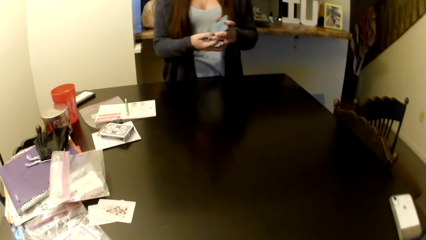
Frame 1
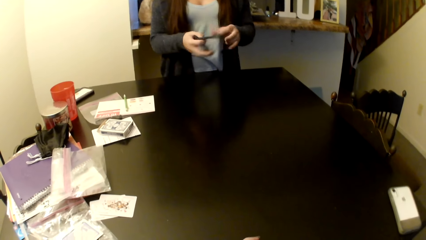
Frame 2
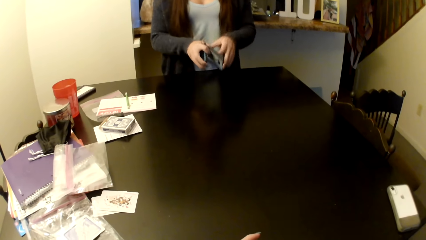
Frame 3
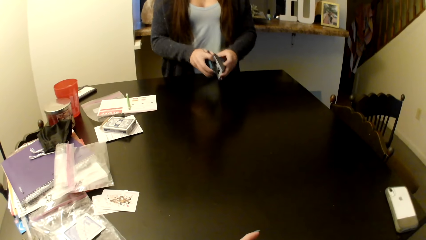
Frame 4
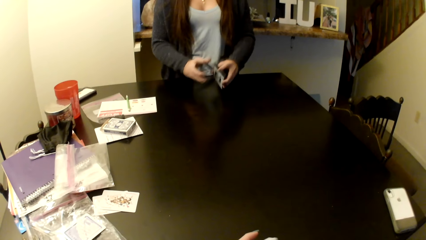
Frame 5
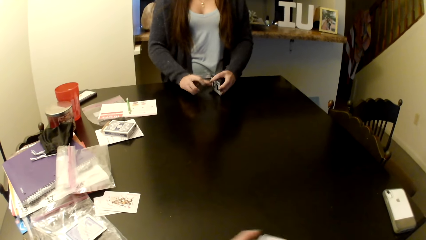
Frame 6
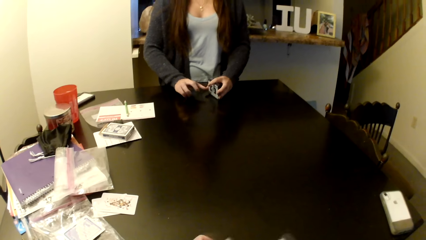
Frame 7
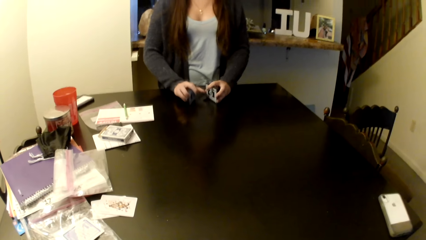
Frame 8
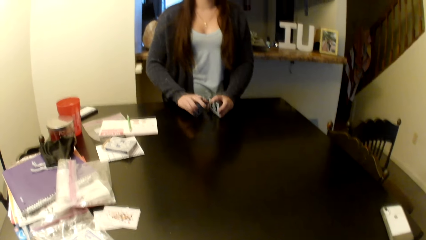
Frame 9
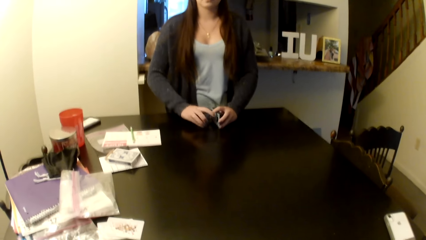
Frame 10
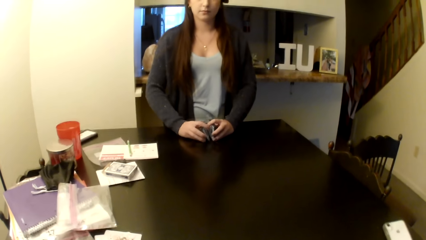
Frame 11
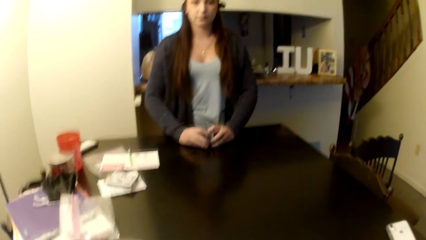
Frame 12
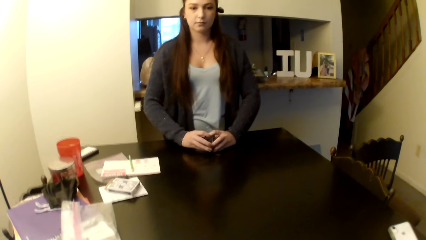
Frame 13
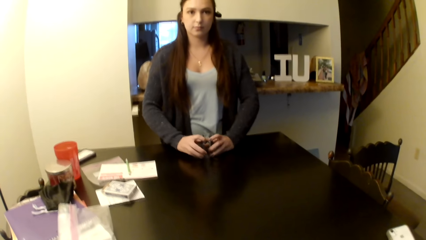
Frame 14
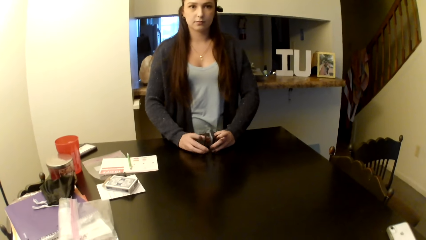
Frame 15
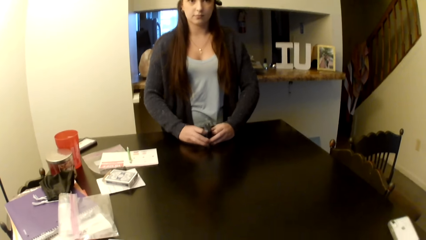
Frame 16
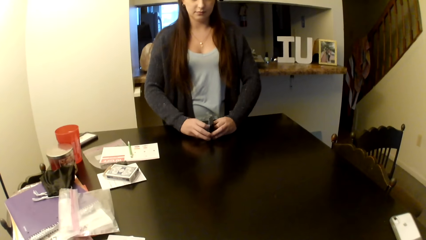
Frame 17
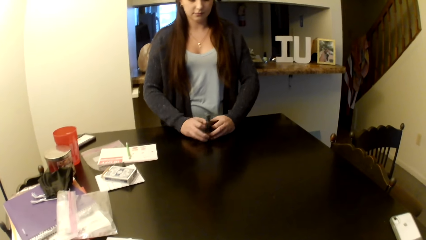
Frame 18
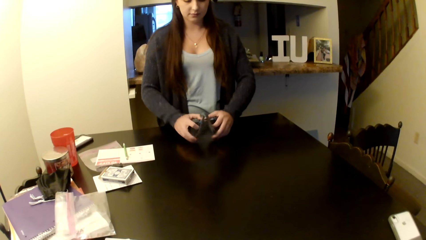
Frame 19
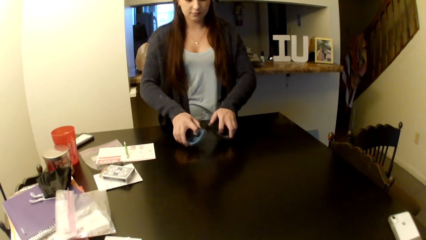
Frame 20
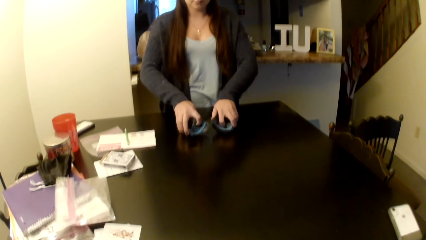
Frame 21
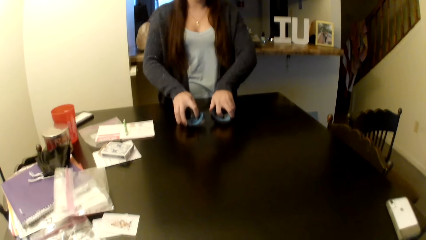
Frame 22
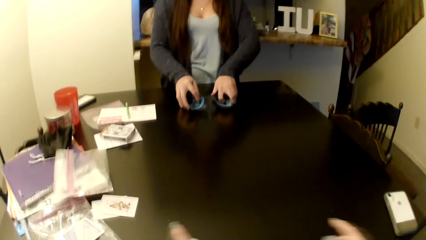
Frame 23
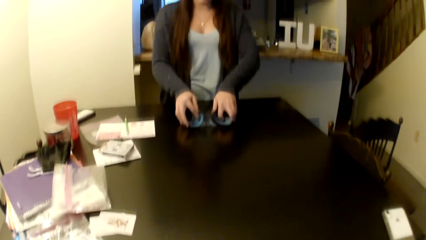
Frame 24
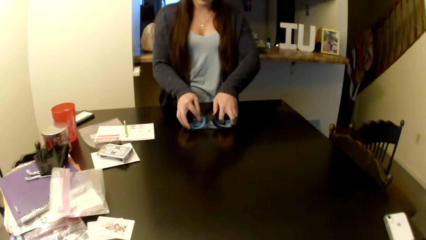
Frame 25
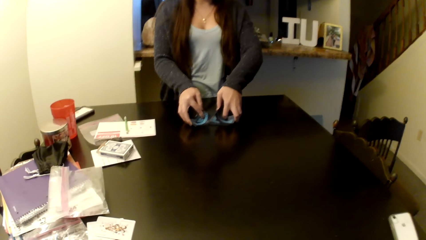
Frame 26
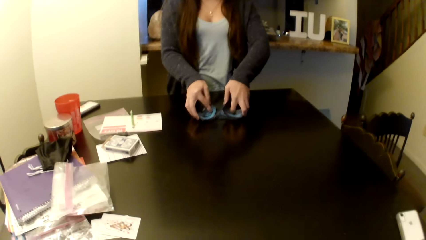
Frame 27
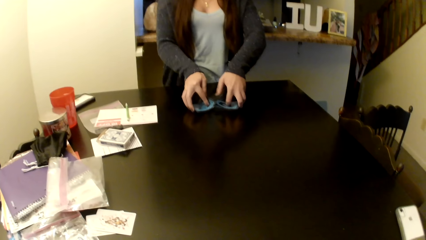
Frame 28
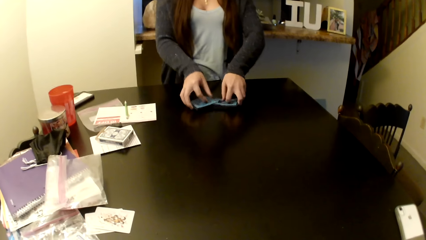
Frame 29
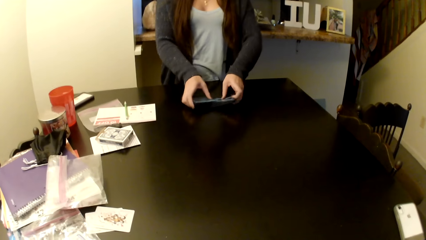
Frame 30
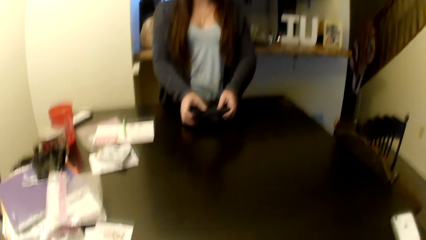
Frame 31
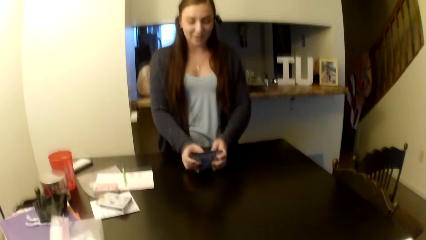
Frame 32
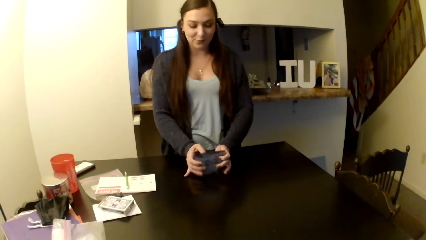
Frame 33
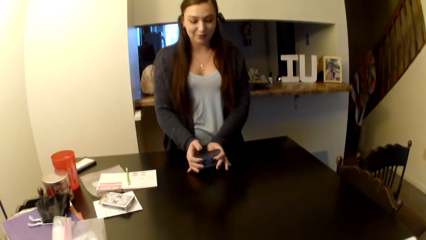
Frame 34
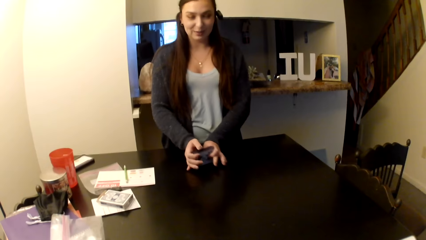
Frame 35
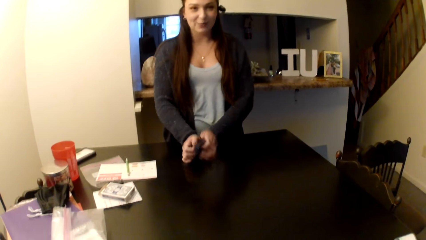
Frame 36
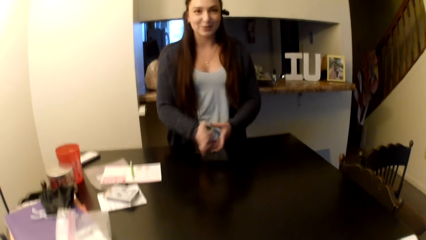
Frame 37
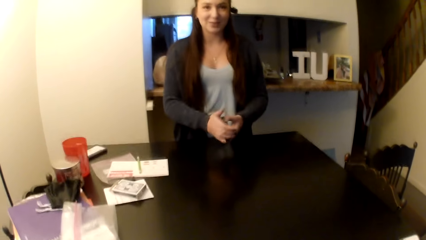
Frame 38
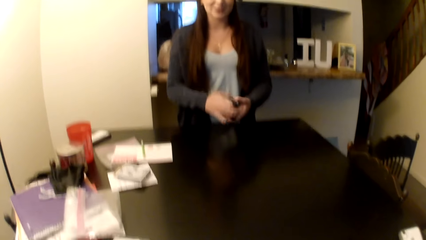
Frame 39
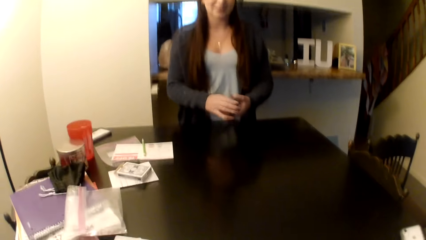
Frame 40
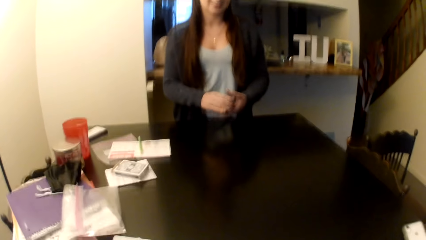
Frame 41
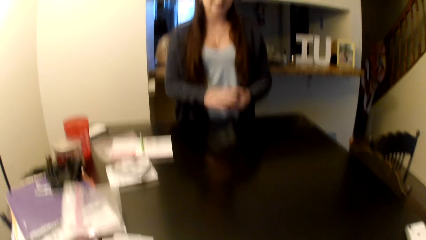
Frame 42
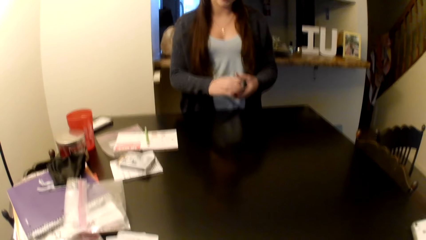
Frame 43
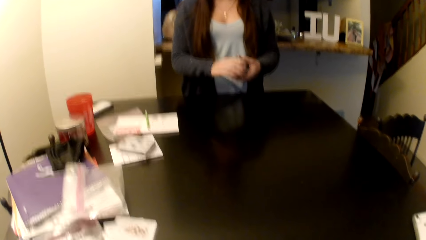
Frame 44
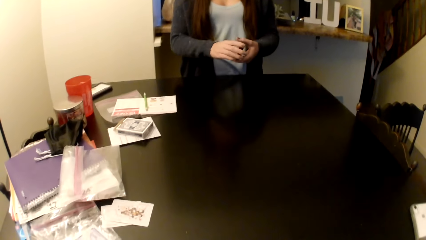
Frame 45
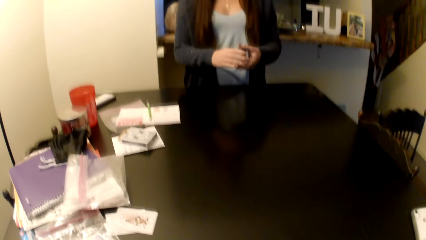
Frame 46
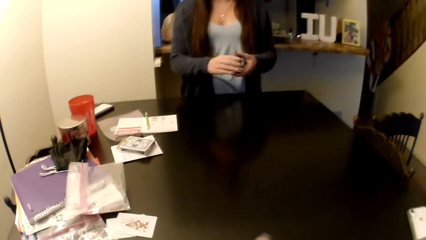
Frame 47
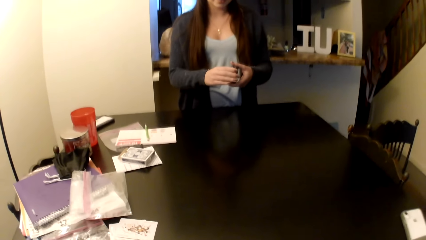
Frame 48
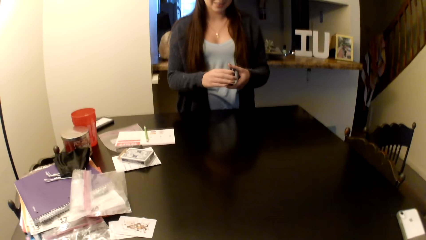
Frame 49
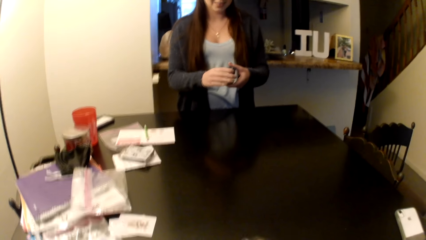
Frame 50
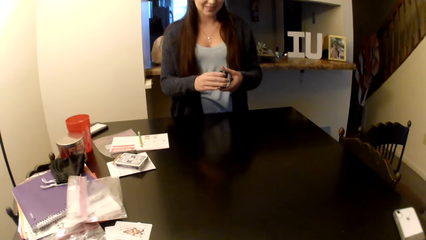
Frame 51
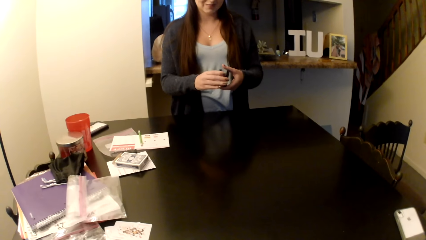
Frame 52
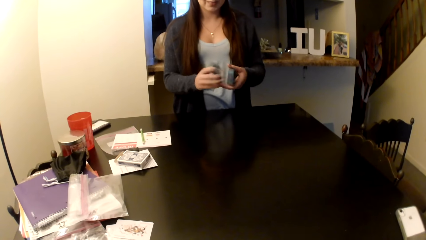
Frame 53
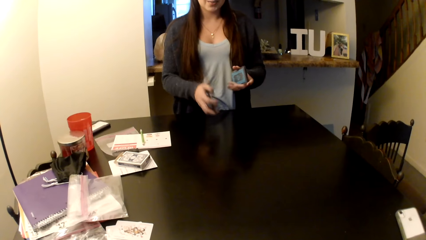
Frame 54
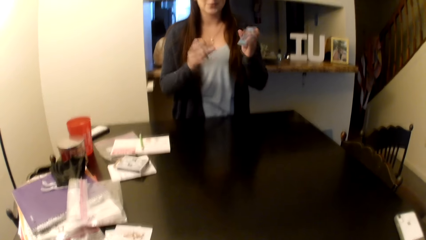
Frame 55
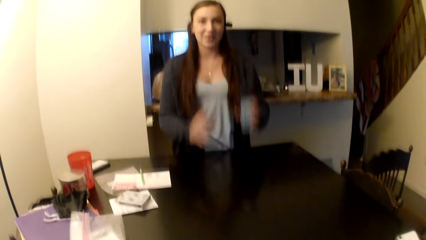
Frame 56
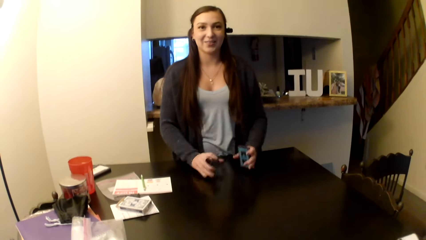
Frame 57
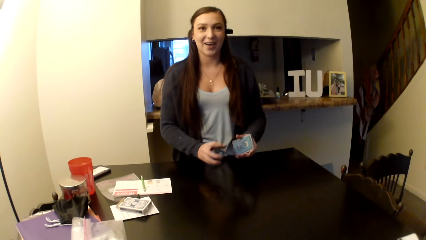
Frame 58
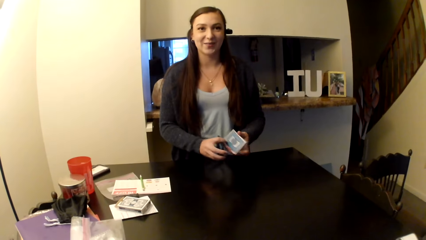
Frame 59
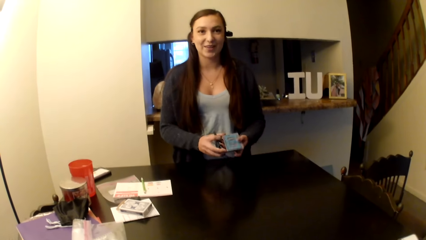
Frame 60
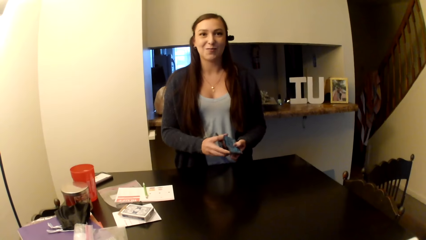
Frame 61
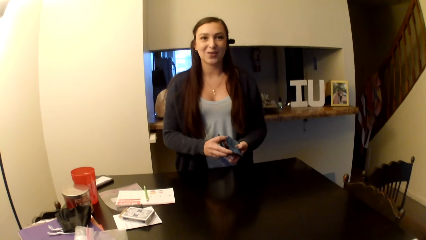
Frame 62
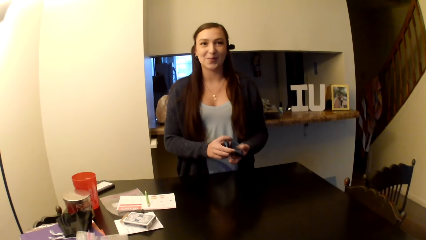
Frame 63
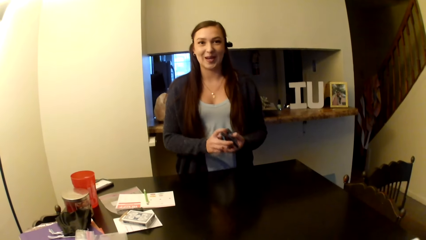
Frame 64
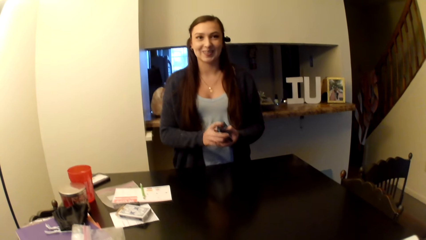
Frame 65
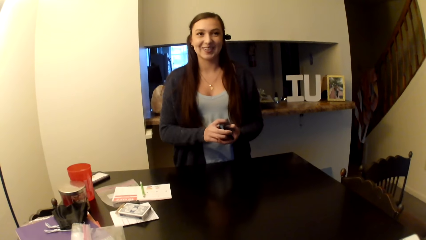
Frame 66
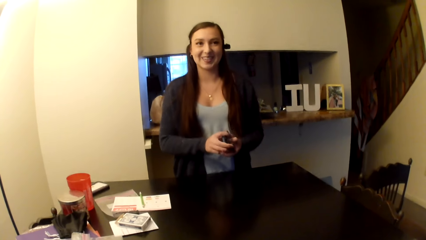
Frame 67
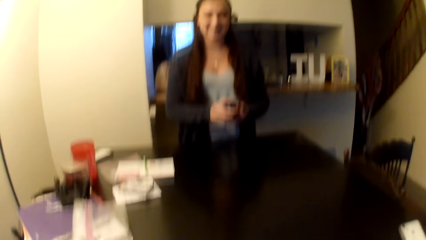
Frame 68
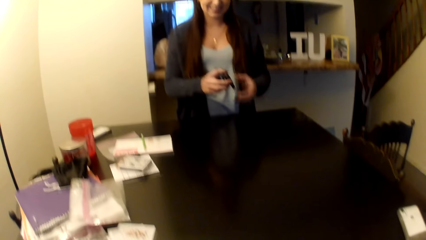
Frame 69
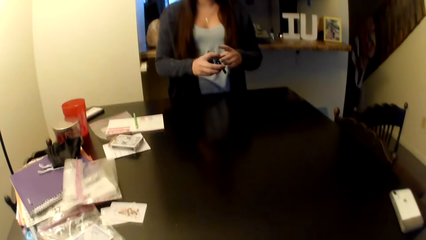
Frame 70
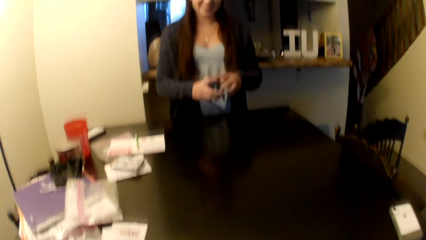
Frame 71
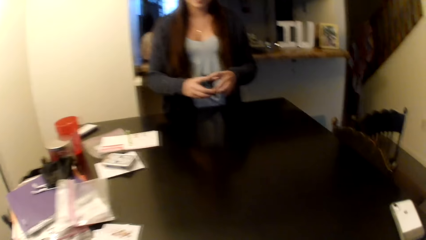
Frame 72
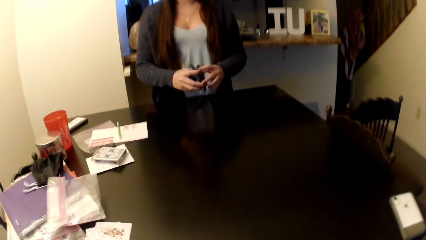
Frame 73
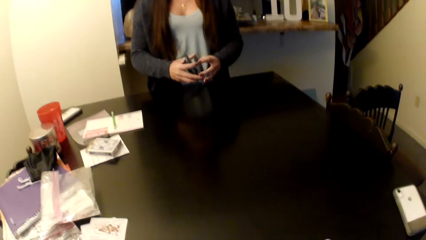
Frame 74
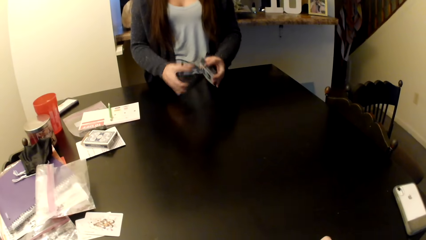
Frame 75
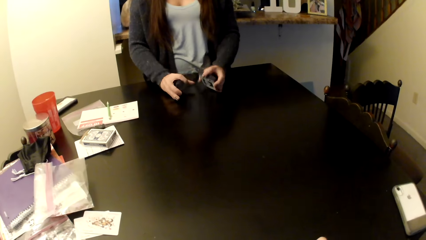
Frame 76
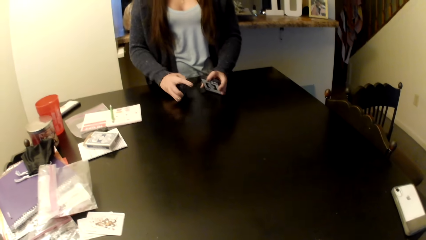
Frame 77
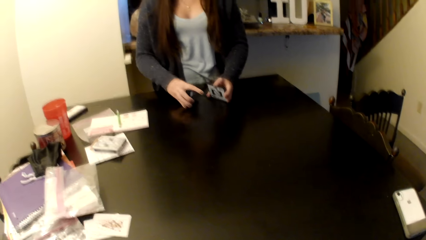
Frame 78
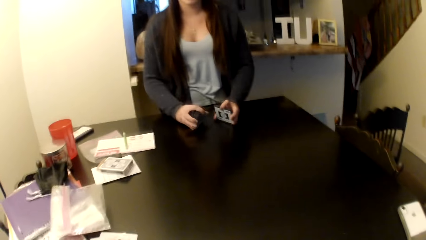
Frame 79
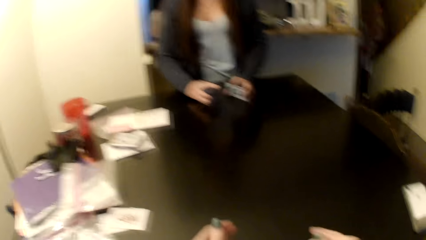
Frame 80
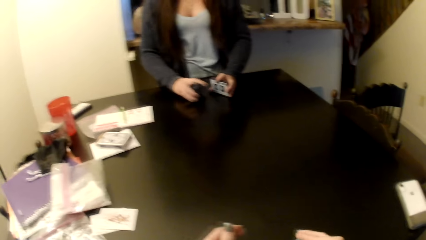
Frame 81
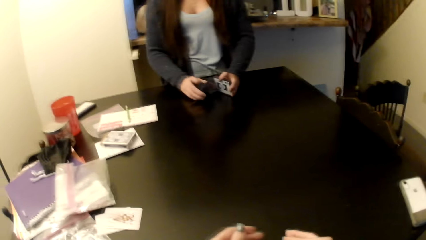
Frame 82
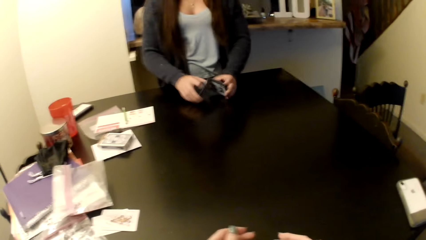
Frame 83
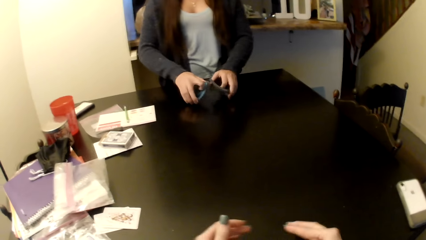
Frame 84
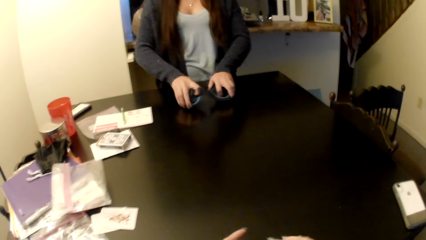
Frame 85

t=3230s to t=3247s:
A person shuffles the cards on the table, picks up the cards, and puts the cards on the table.
